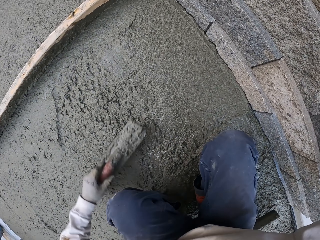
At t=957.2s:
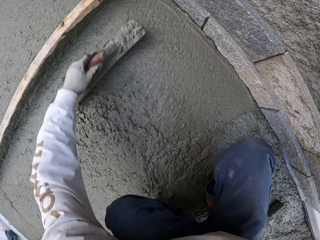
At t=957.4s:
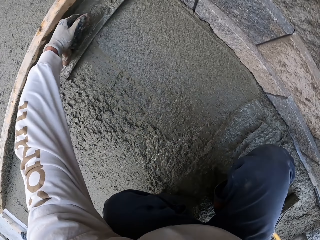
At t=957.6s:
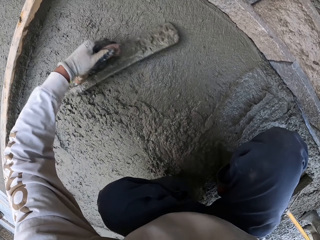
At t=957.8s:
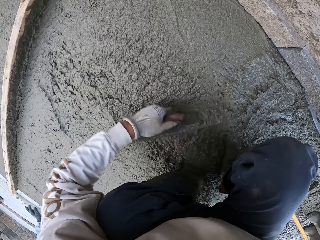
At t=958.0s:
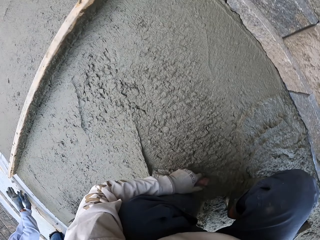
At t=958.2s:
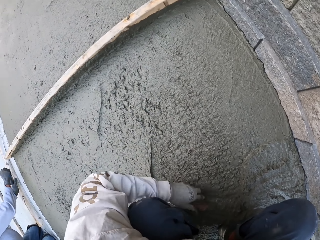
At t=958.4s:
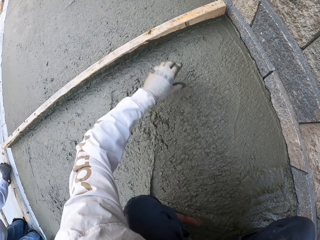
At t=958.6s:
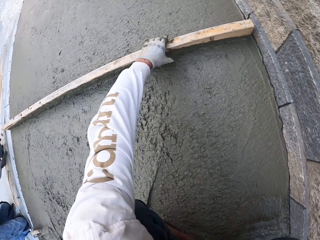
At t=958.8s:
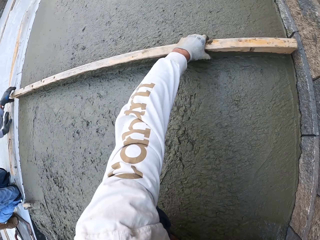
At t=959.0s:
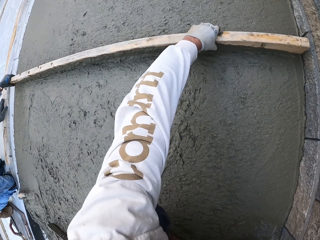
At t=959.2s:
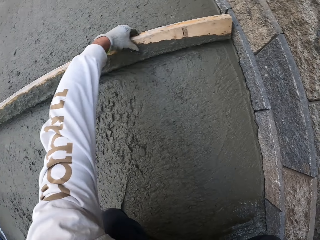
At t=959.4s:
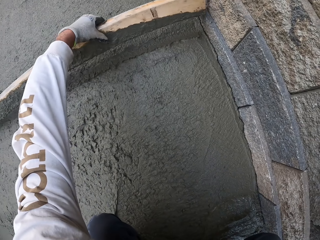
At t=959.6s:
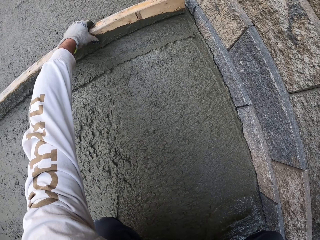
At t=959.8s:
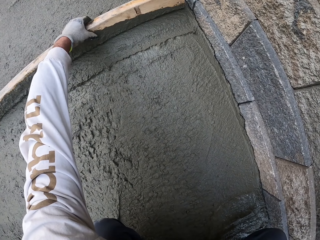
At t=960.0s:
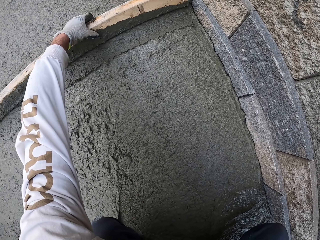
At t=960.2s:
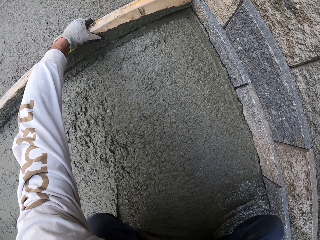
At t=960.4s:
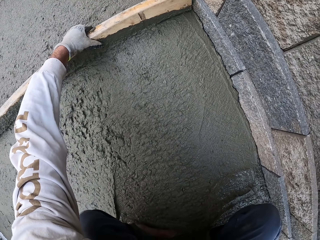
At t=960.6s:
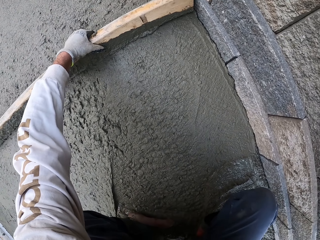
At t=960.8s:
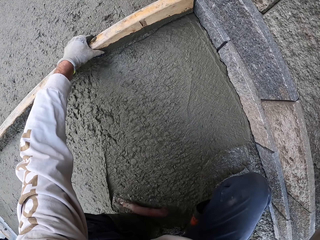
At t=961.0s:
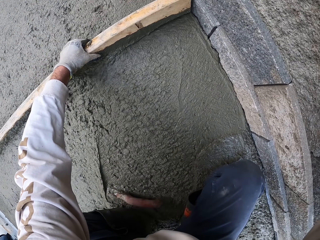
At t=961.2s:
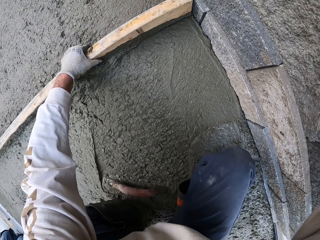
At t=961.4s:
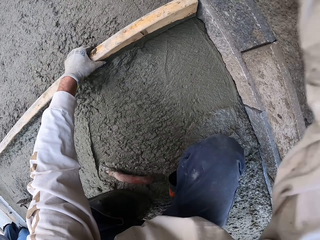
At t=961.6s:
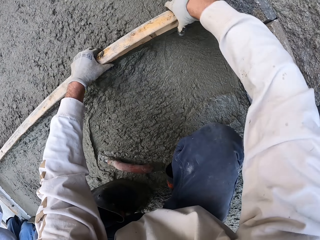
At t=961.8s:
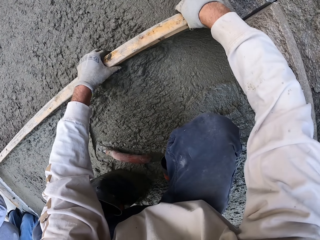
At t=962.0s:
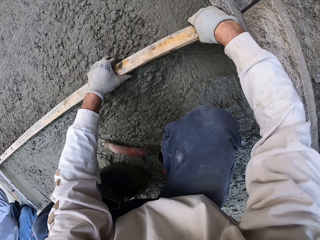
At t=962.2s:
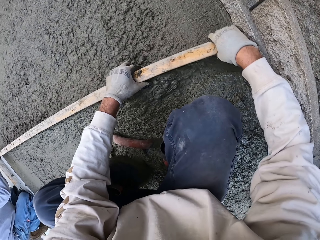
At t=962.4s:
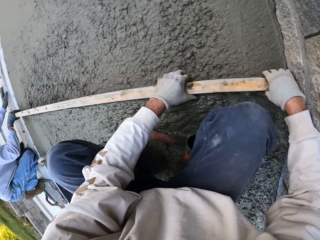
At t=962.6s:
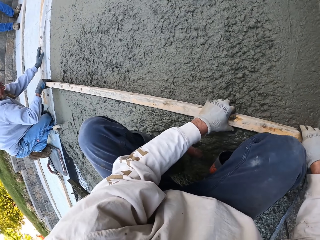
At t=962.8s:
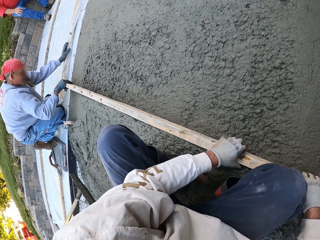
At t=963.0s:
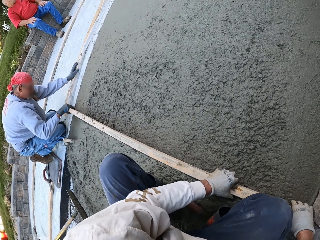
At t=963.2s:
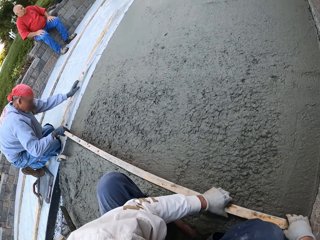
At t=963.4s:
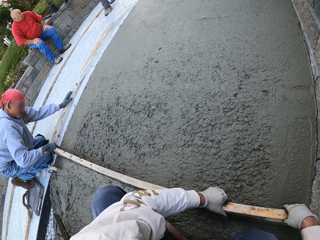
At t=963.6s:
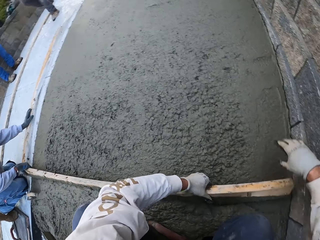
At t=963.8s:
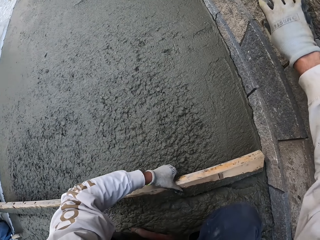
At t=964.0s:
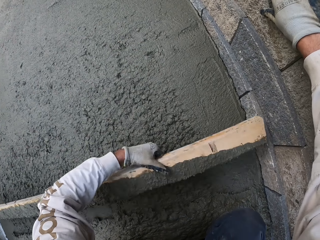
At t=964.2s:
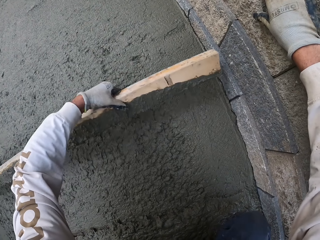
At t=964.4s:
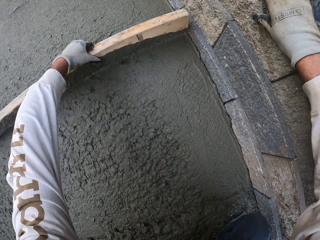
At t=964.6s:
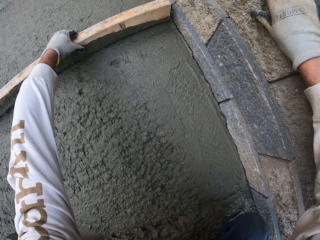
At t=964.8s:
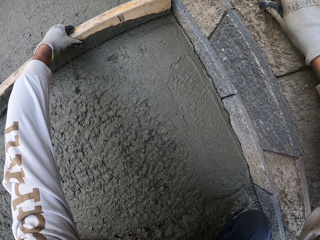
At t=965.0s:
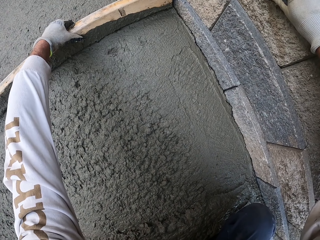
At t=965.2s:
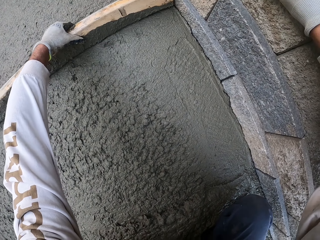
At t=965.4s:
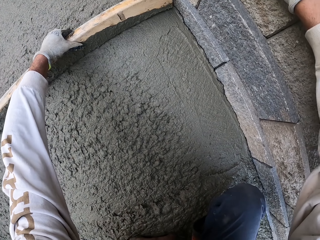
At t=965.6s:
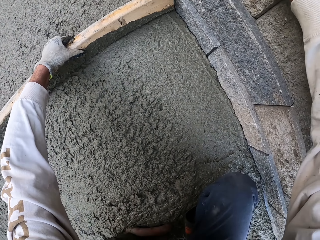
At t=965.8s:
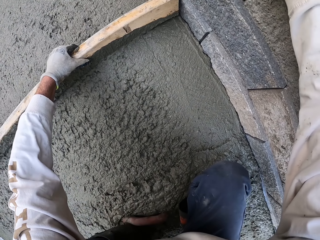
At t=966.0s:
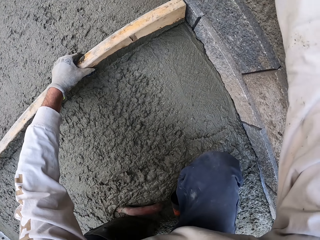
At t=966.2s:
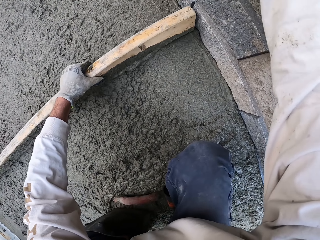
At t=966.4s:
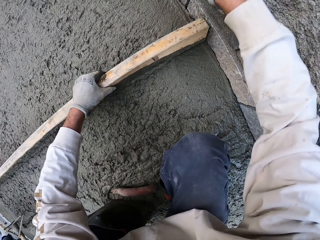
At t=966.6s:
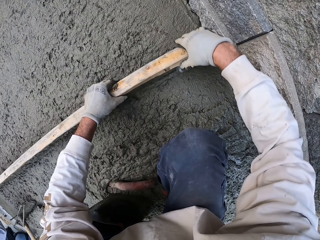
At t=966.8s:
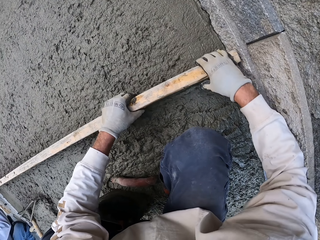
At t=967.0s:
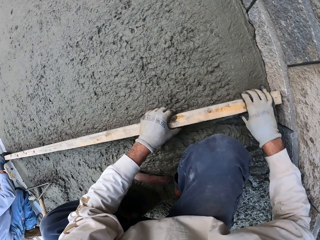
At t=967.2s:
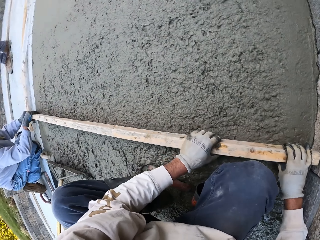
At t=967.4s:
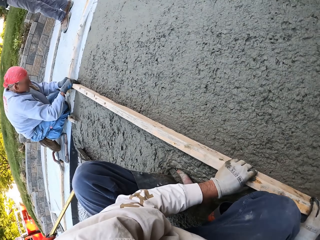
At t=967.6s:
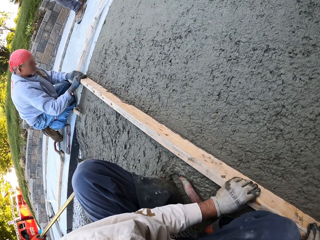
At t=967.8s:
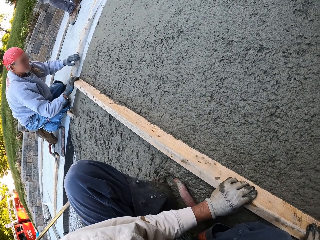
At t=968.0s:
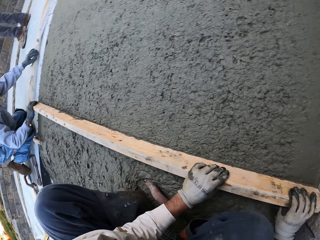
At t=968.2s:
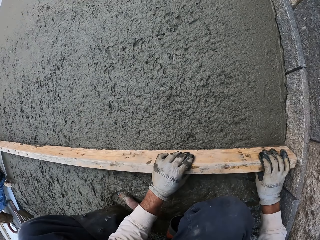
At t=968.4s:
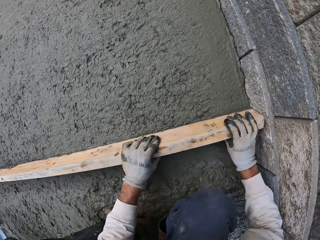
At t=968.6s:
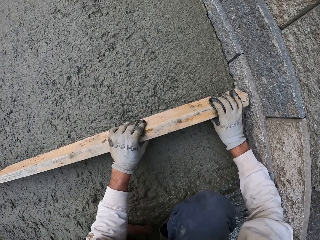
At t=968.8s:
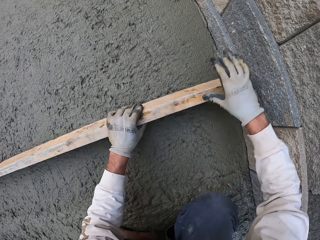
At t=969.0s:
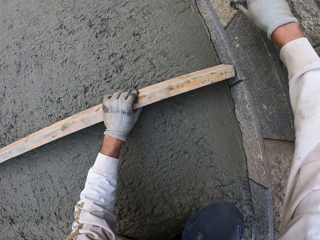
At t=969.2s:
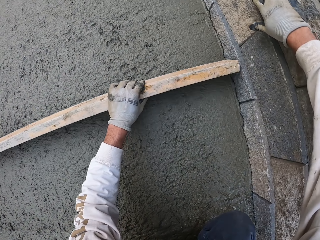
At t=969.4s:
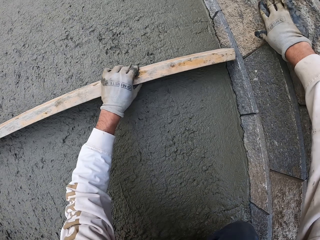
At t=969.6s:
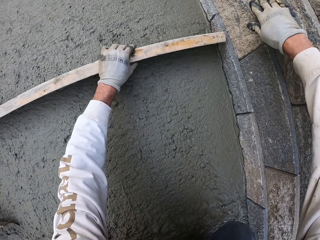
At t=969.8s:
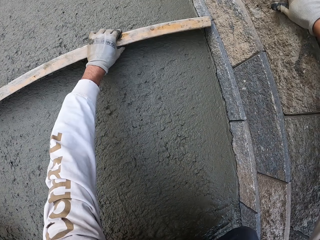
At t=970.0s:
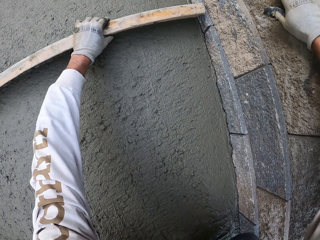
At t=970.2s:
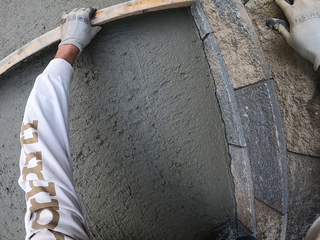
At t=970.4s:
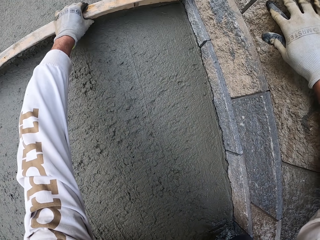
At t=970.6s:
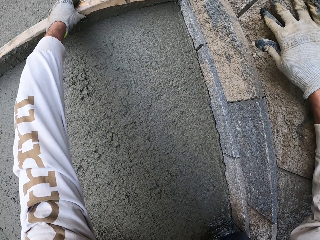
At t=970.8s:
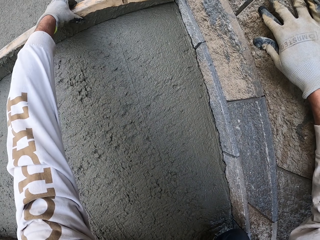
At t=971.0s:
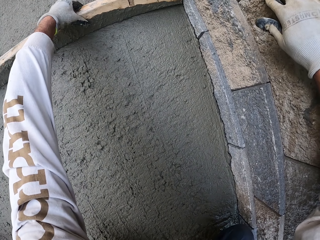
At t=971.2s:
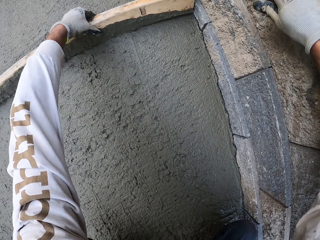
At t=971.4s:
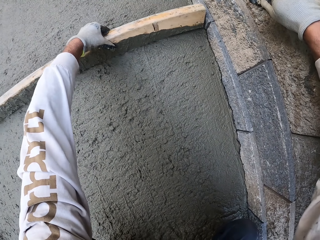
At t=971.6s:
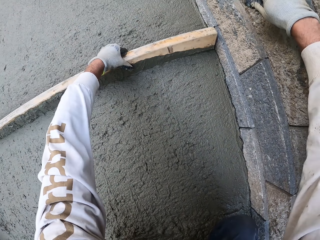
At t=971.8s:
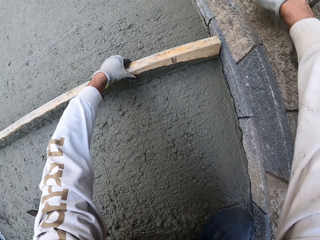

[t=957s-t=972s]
The camera wearer flattens the floor and holds the wood. They align the concrete using the wood. A man flattens the floor. The camera wearer looks around. They flatten the floor and touch the wall. They flatten the floor and hold the wood. They flatten the floor. The man flattens the floor. The camera wearer looks around. They flatten the floor and touch the wall.

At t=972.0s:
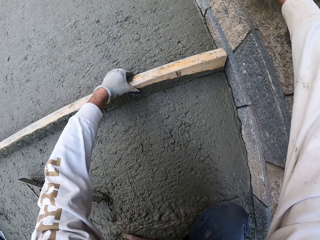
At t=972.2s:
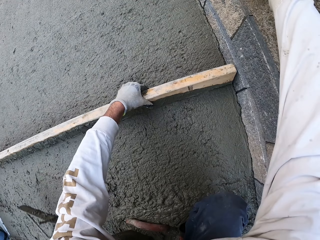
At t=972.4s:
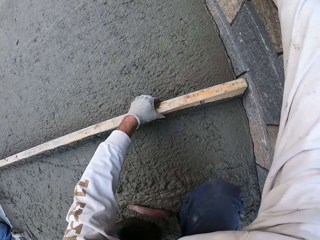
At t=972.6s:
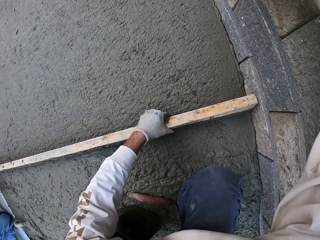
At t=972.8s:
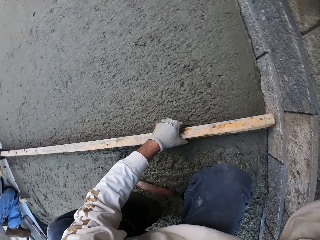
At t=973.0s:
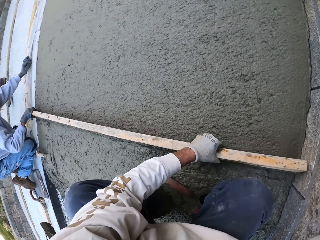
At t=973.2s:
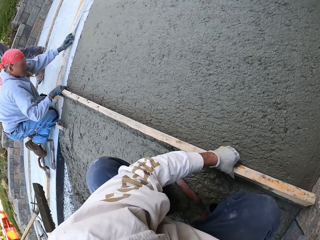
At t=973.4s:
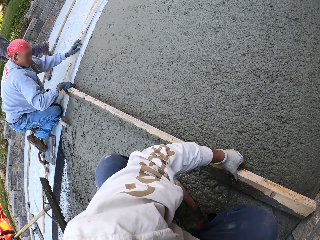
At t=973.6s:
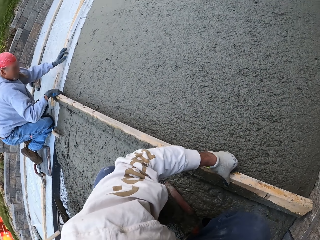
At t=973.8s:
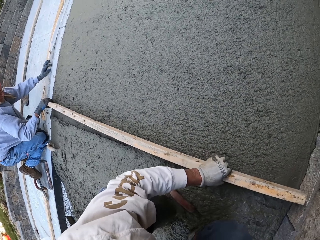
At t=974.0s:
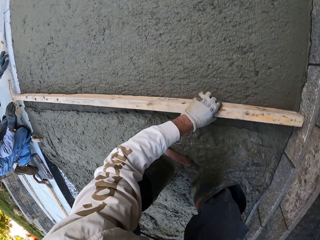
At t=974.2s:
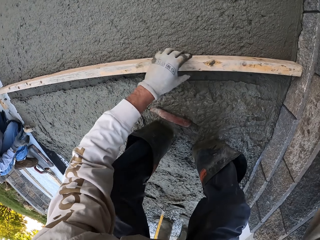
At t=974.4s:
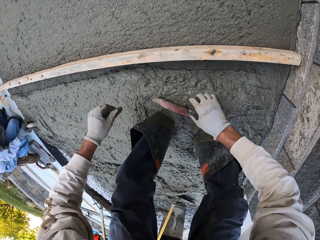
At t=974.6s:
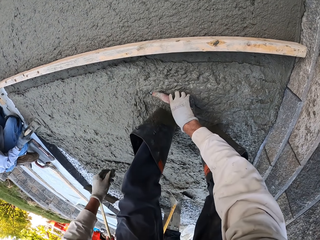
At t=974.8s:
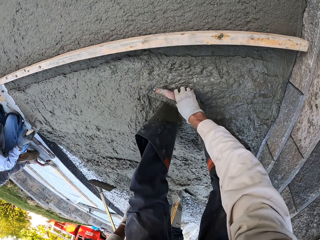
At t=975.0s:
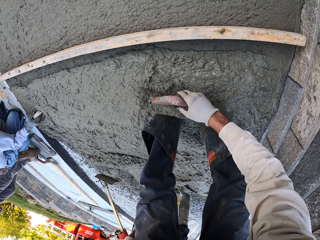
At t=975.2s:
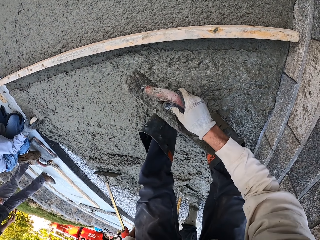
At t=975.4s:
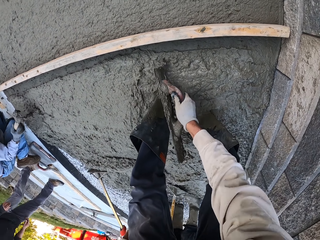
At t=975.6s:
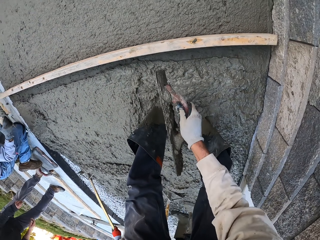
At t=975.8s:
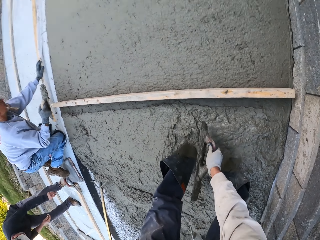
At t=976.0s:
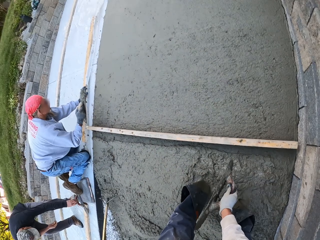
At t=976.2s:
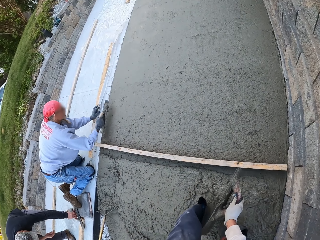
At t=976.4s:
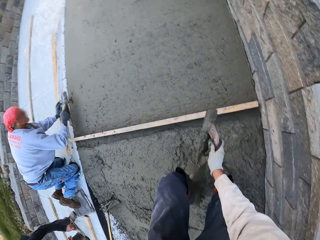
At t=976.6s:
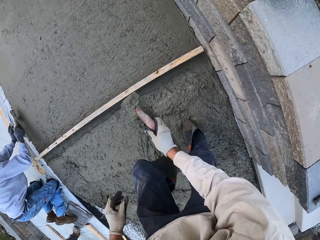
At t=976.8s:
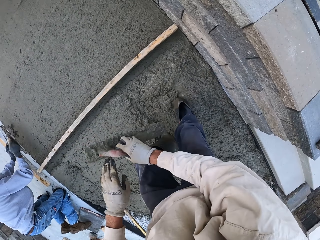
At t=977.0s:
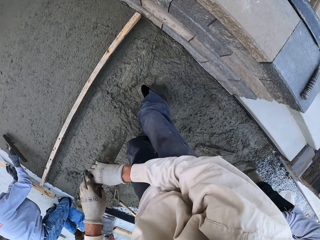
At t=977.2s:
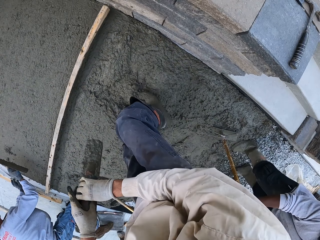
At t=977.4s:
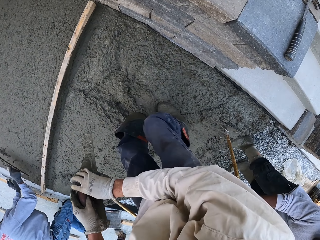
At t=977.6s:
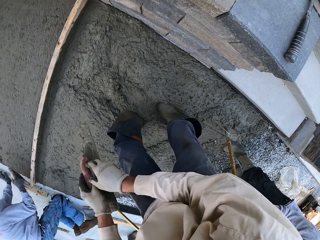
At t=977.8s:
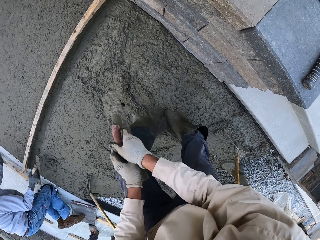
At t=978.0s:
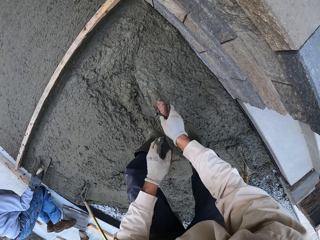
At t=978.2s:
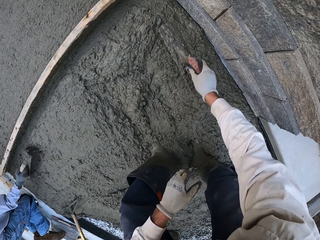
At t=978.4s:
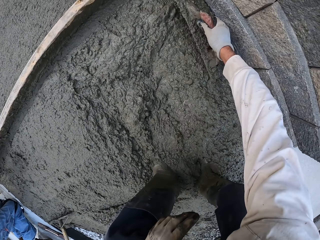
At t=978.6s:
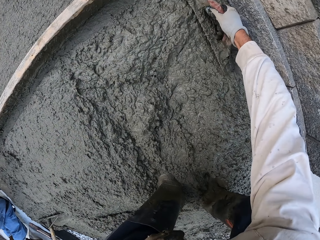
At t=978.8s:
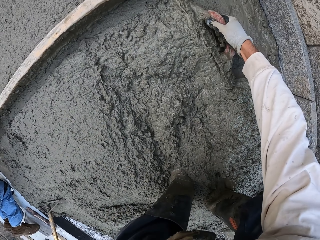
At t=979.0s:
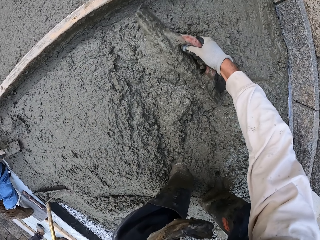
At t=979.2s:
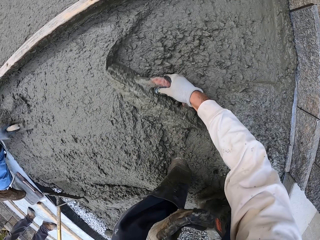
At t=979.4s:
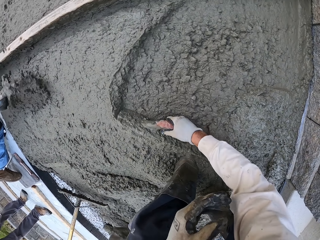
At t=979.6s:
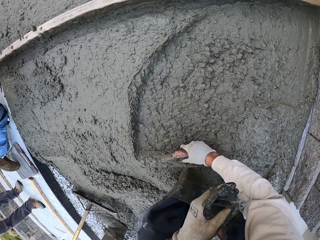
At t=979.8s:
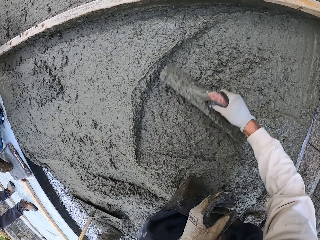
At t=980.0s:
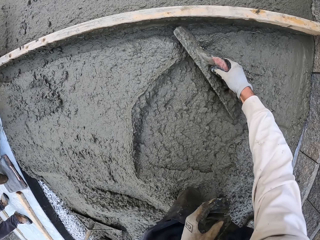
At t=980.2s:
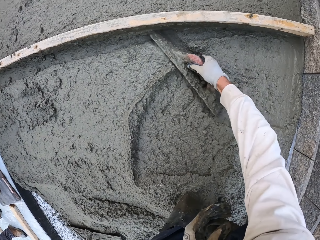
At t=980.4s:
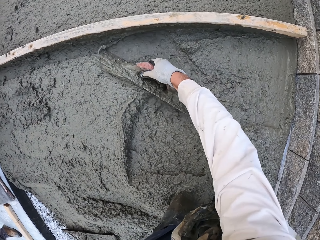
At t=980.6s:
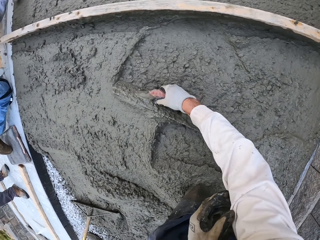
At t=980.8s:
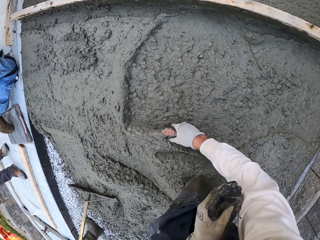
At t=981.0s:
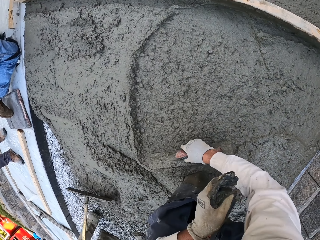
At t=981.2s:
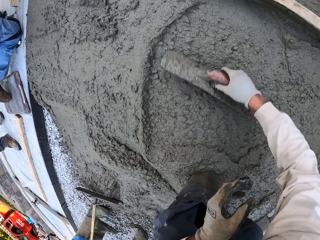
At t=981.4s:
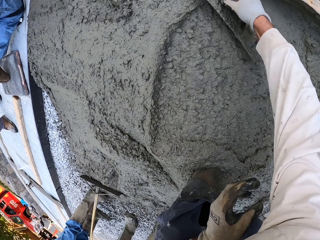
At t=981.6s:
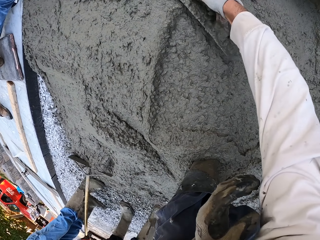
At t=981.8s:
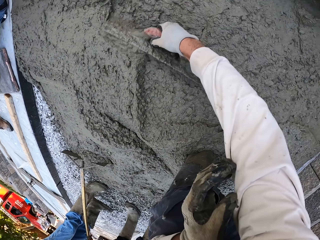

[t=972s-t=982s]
The camera wearer flattens the floor. A man flattens the floor. The camera wearer looks around. Another man puts the wood down and picks up the midget trowel. The camera wearer puts the wood down and picks up the midget trowel. The other man scoops the concrete and puts the concrete down. The camera wearer looks around. The other man scoops the concrete. The camera wearer flattens the floor. They align the concrete using a float tool. The other man scoops the concrete.
